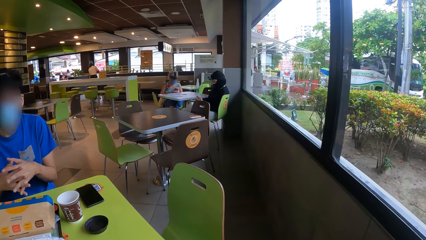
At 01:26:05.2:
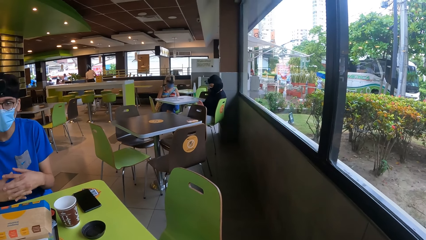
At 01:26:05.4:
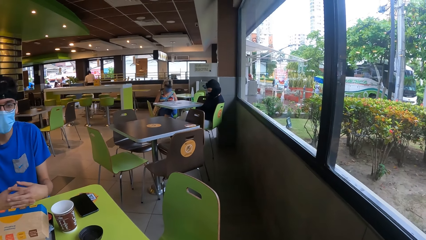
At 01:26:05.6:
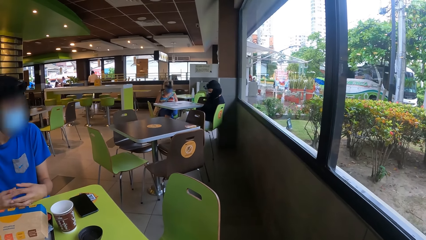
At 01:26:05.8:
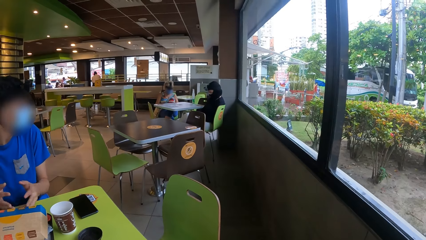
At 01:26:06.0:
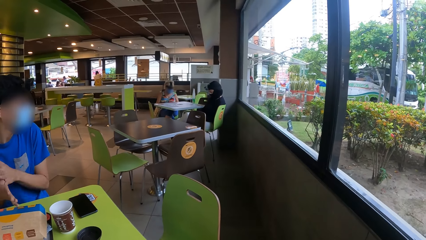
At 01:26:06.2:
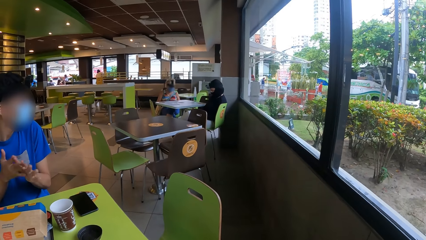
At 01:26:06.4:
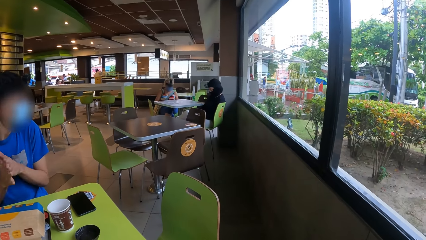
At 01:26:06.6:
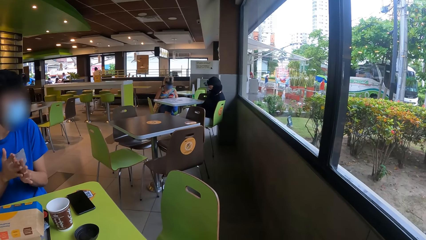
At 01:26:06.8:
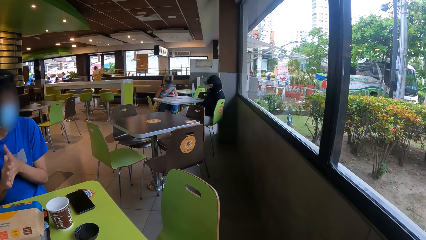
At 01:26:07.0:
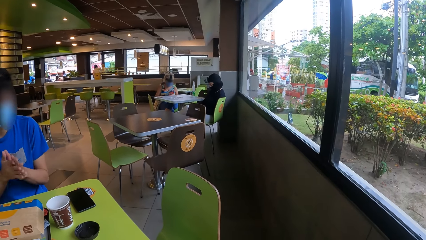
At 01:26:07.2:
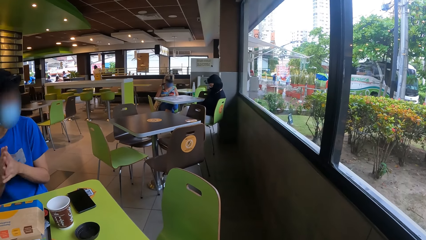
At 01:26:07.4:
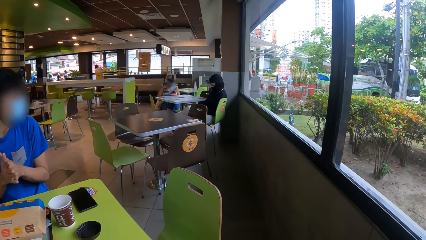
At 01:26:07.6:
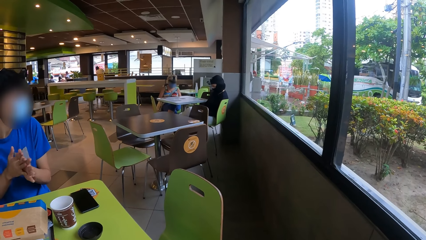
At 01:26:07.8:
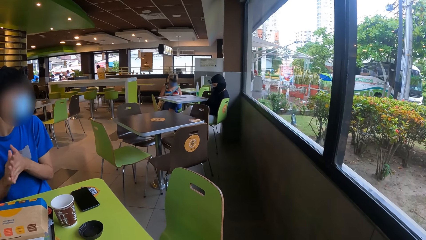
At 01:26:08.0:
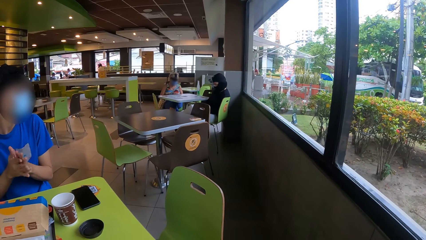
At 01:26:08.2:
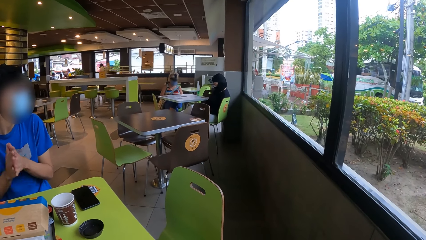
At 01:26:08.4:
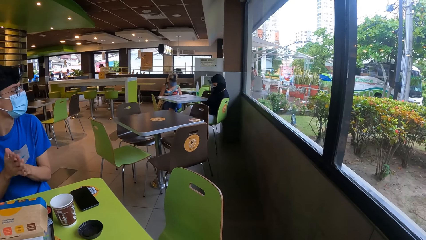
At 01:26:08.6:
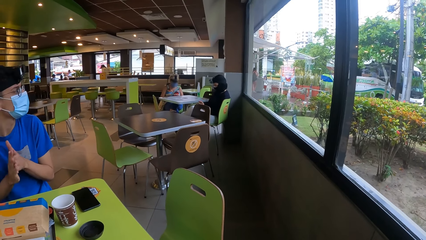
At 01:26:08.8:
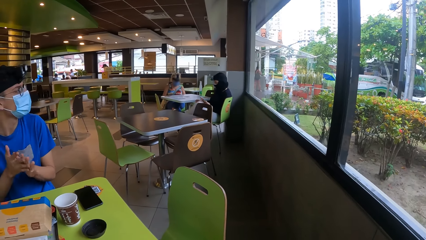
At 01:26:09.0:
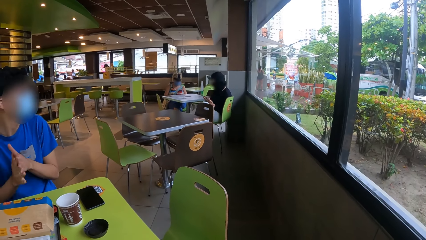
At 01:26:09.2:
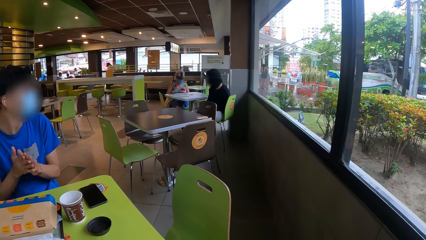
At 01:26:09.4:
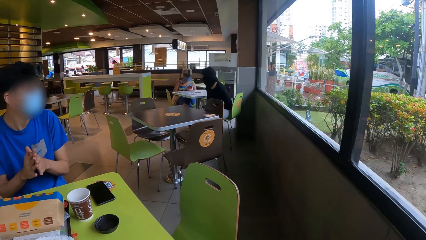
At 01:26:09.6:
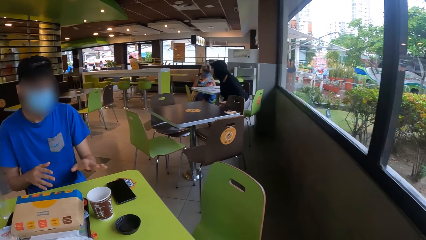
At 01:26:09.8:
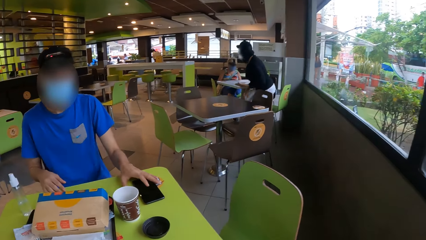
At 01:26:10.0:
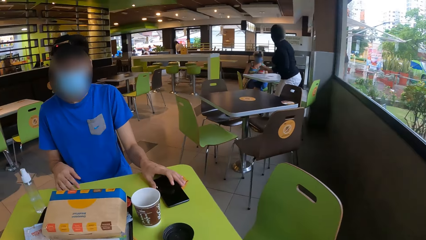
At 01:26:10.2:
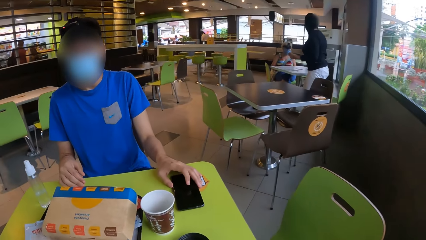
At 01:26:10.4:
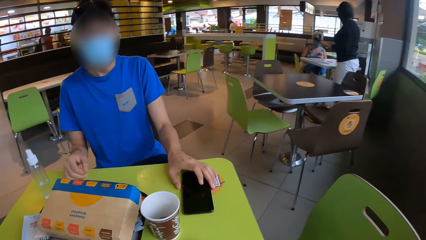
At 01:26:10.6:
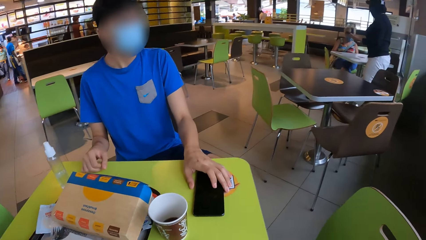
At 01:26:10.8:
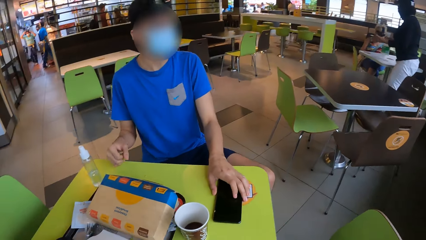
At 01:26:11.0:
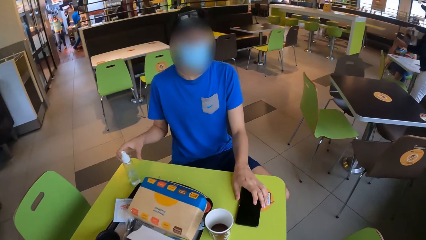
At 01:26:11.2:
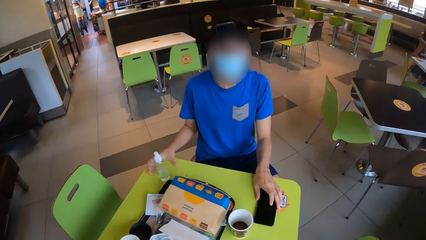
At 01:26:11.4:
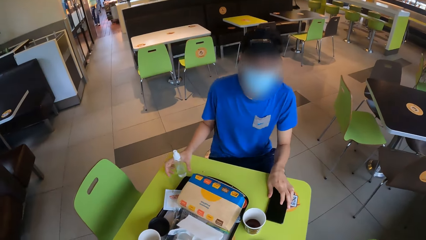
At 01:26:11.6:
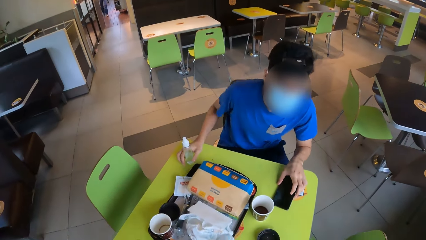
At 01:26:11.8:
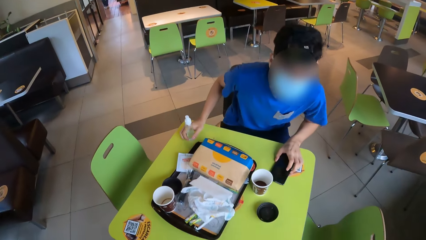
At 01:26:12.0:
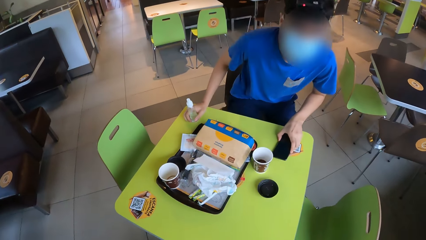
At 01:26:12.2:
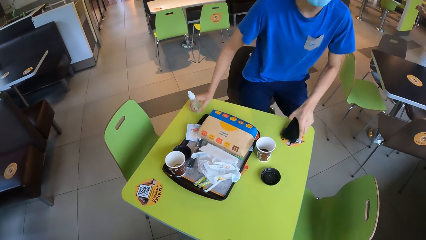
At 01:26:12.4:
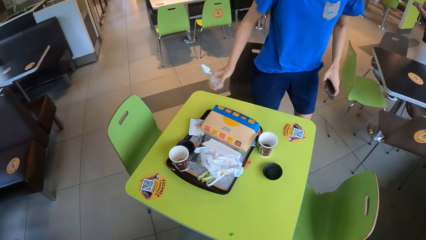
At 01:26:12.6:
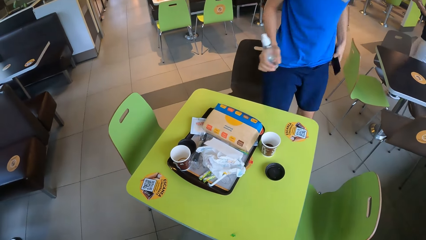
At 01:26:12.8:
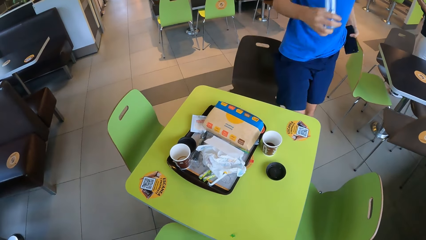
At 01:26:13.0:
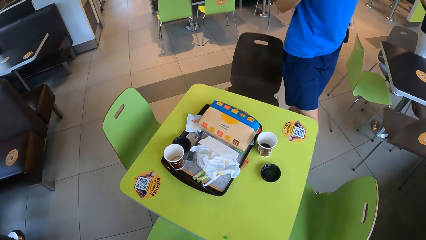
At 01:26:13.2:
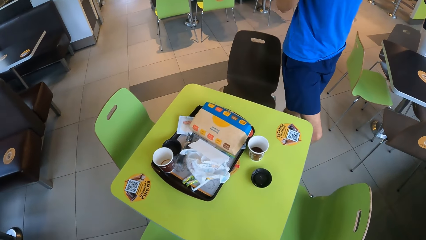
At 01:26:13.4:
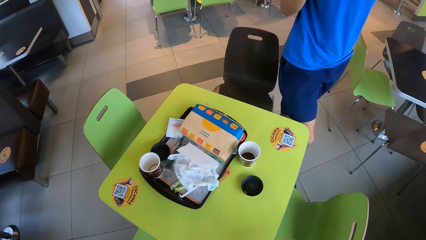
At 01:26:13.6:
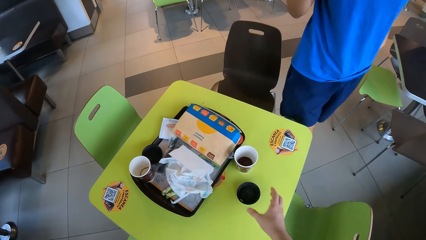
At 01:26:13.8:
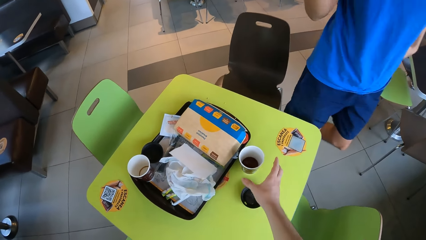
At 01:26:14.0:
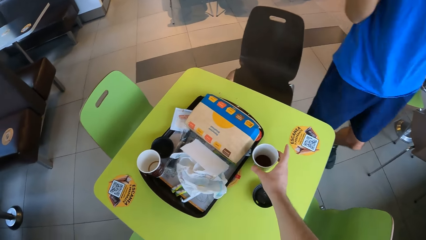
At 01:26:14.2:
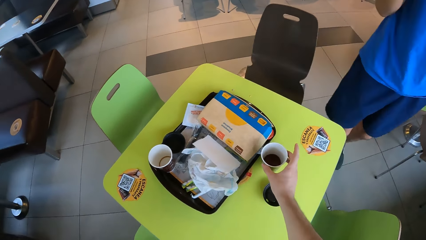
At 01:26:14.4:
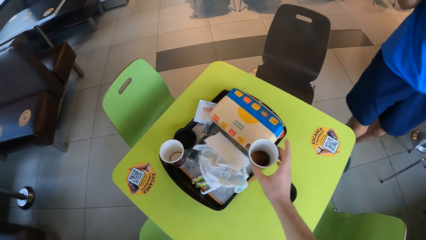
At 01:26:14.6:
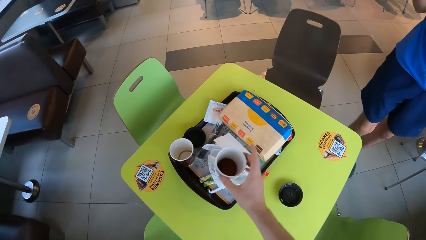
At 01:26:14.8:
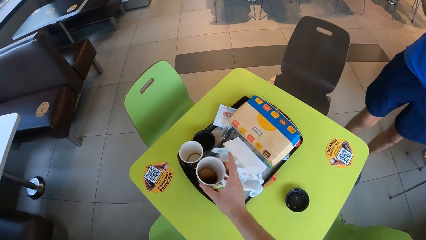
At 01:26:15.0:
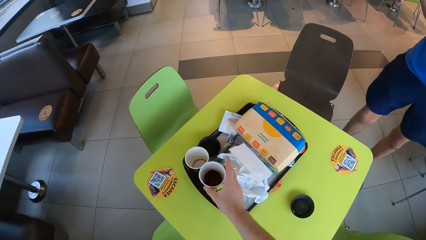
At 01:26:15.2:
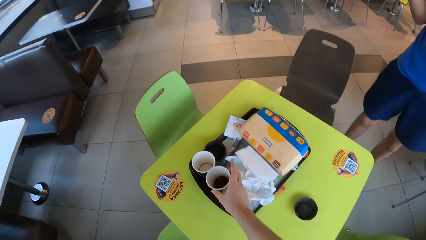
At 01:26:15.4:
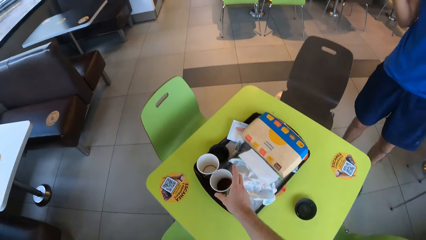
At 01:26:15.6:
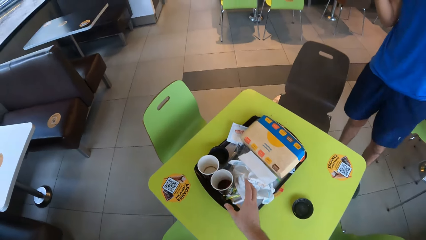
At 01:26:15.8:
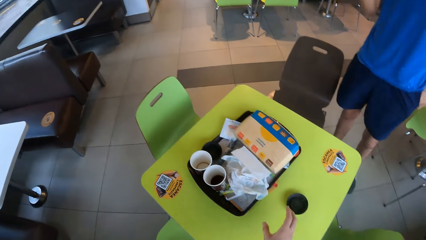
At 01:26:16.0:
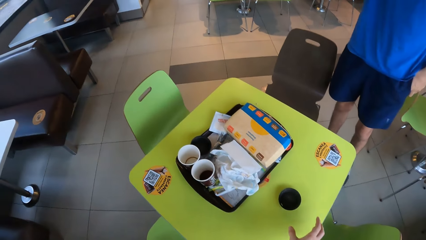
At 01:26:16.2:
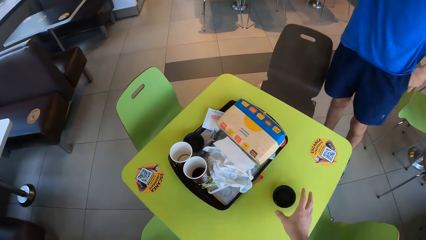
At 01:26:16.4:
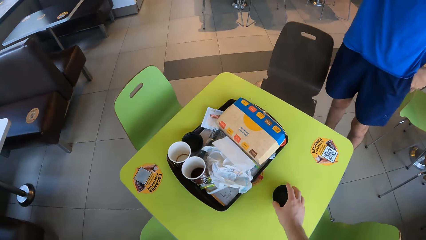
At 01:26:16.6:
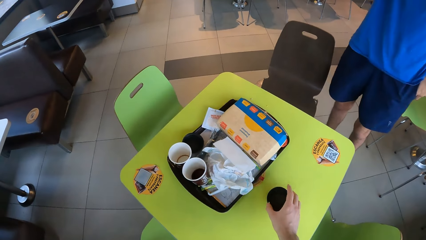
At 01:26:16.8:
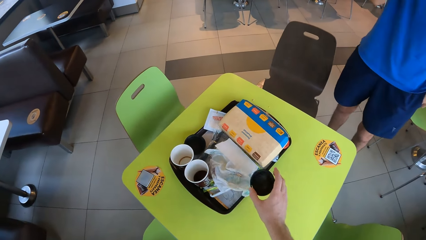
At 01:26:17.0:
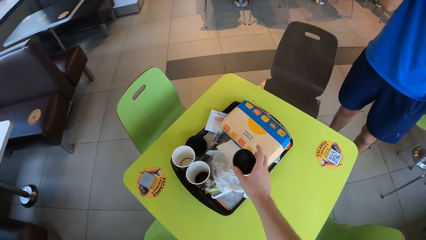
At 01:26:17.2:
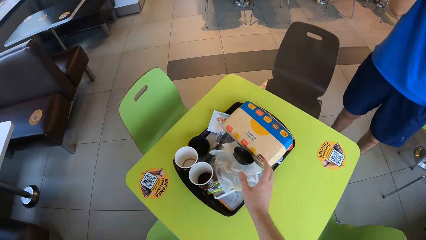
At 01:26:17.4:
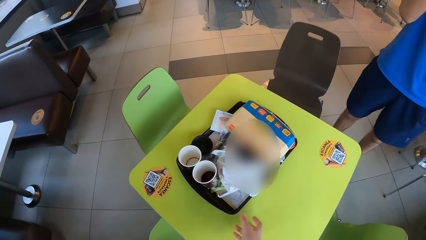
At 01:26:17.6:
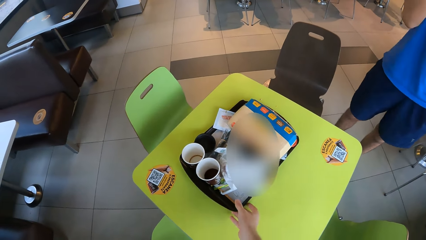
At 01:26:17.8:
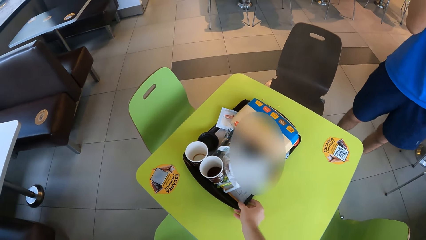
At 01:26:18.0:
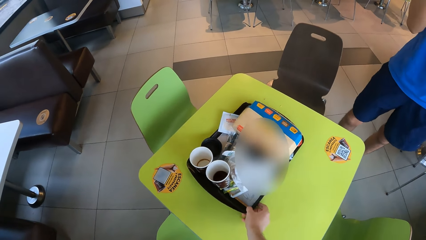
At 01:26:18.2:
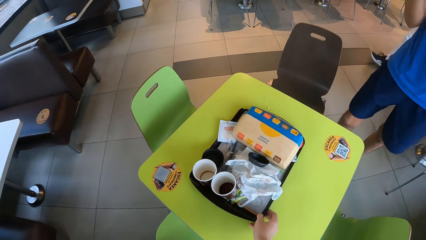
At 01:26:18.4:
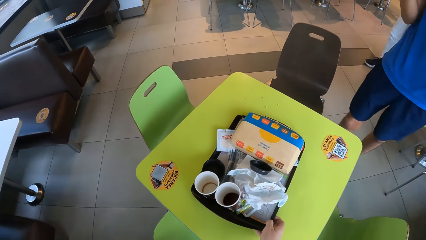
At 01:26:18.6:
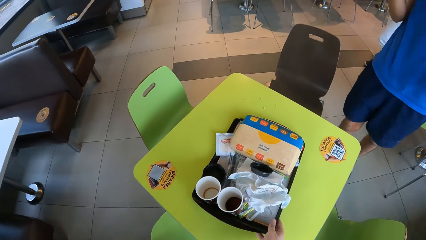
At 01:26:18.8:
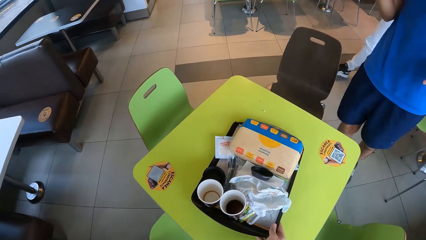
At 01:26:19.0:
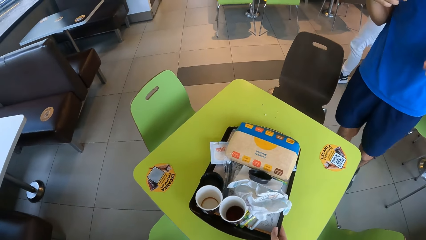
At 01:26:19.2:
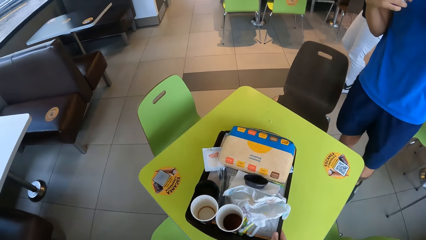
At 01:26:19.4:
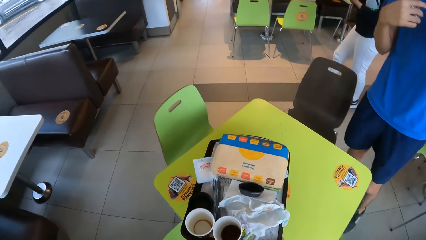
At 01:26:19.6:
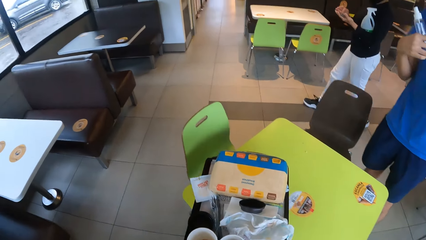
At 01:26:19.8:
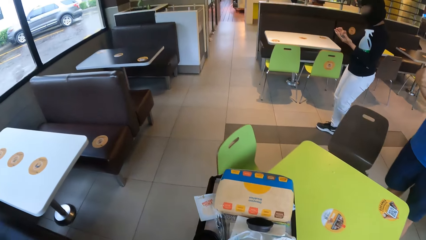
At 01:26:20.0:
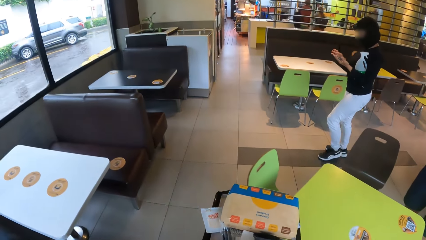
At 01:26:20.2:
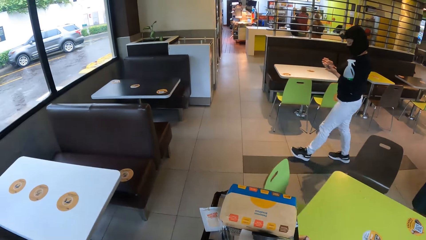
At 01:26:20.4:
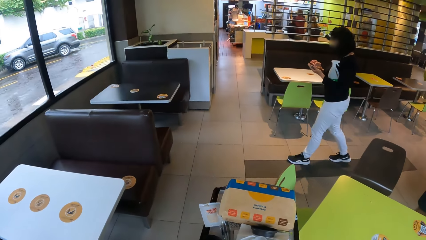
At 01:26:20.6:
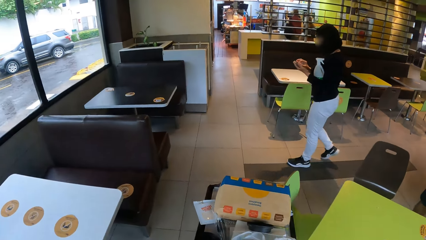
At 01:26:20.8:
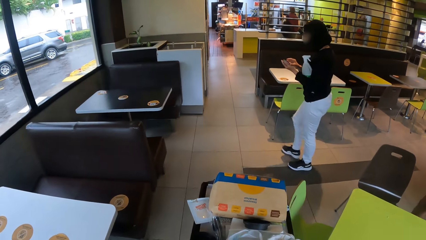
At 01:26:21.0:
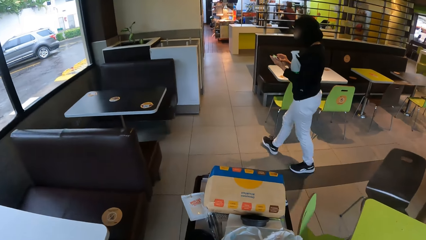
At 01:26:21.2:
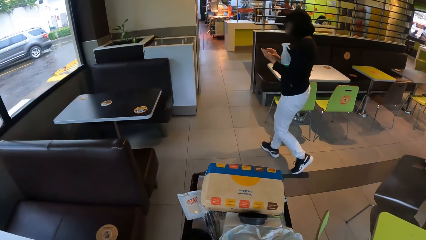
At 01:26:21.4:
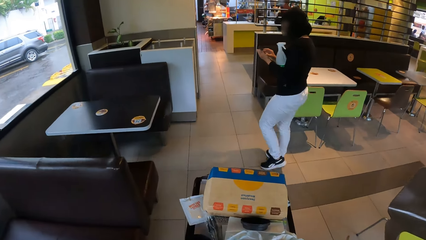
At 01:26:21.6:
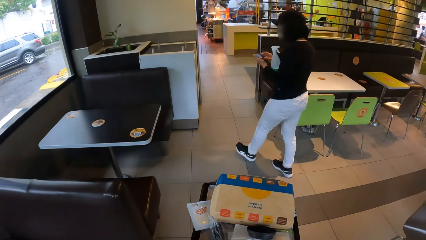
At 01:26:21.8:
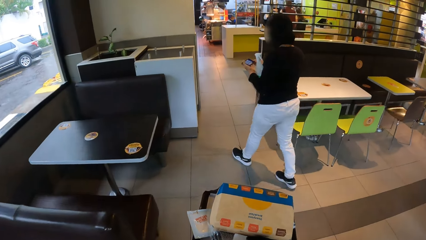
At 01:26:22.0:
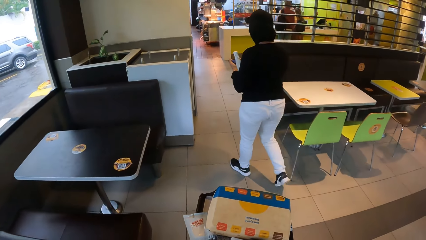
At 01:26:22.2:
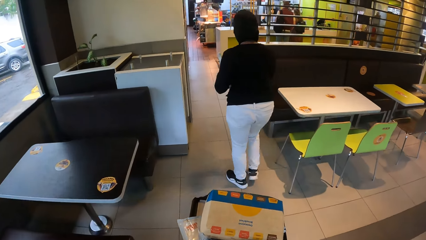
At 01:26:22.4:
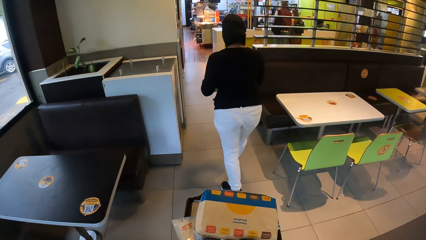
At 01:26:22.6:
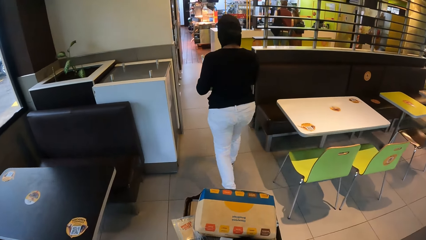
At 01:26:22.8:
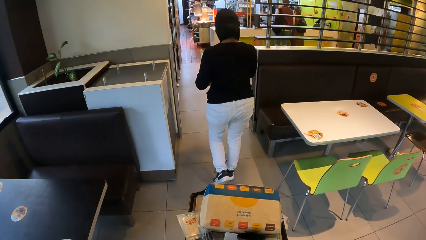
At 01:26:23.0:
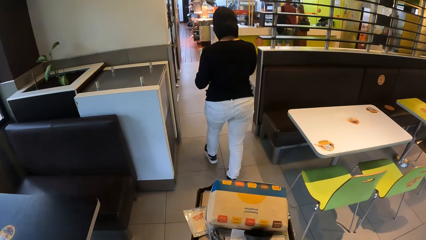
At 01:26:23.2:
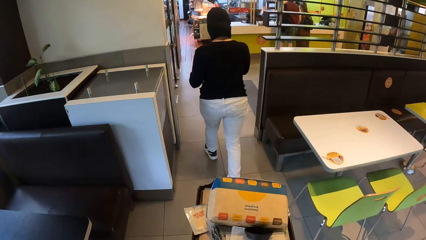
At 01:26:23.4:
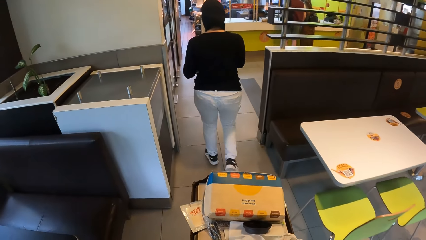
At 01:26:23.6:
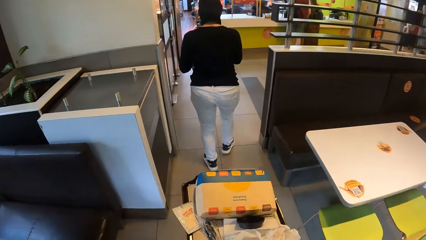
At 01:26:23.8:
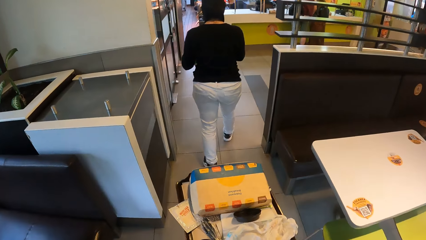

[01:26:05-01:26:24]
A man picks the phone from the table. He stands. The camera wearer picks the disposable cup from the table. They place the disposable cup on the tray. They pick the lid from the table and place the lid on the tray. They pick the tray from the table. They walk in the cafeteria.
